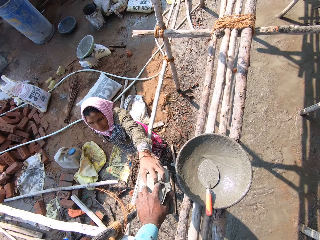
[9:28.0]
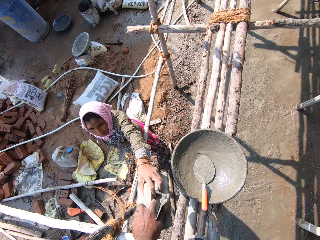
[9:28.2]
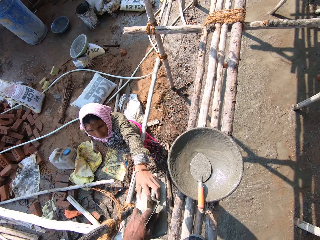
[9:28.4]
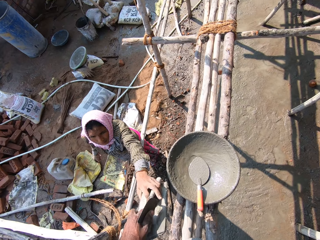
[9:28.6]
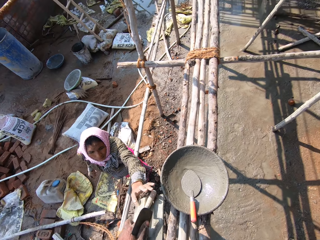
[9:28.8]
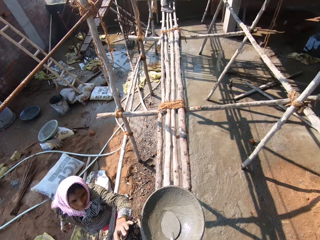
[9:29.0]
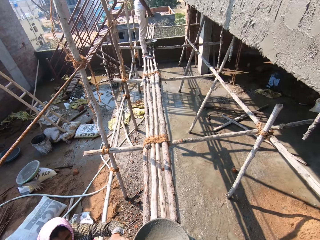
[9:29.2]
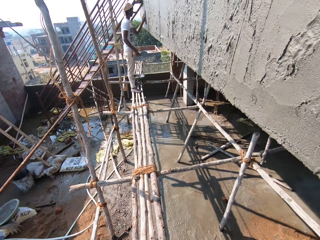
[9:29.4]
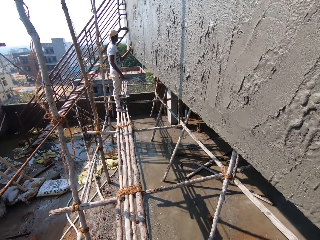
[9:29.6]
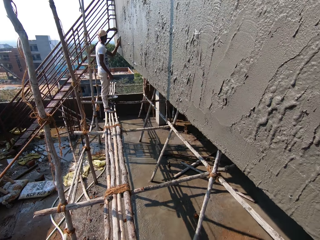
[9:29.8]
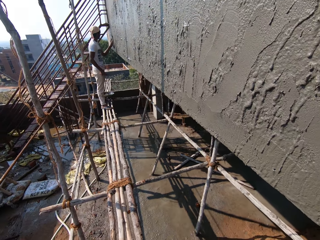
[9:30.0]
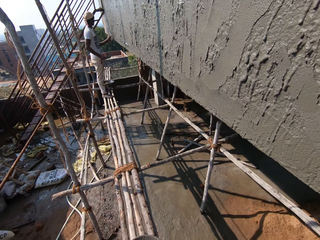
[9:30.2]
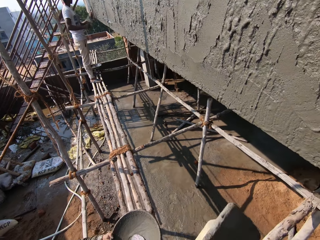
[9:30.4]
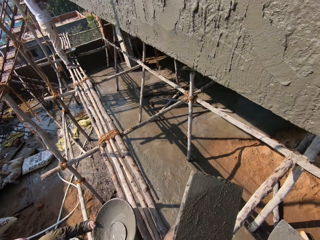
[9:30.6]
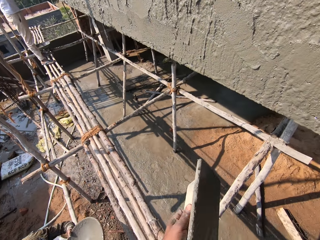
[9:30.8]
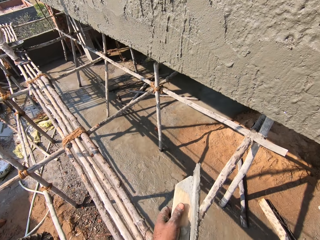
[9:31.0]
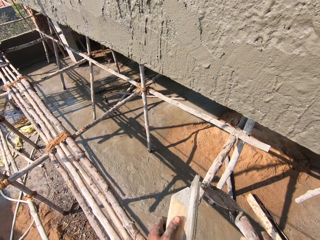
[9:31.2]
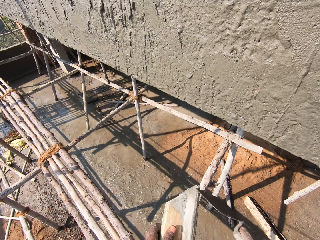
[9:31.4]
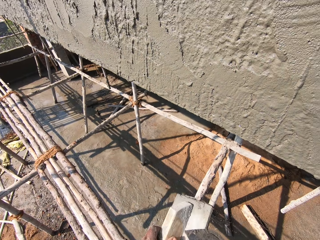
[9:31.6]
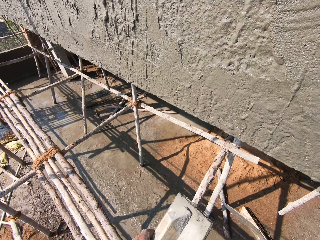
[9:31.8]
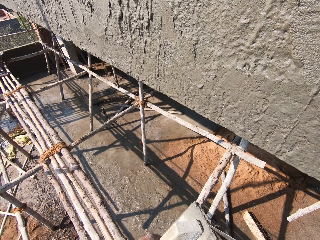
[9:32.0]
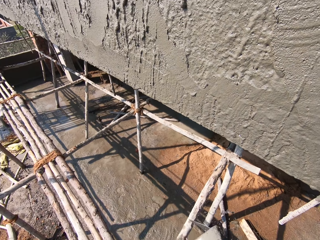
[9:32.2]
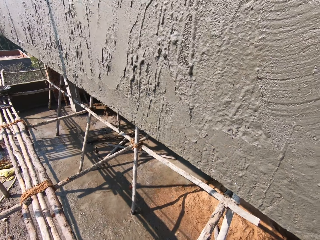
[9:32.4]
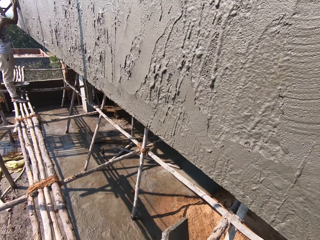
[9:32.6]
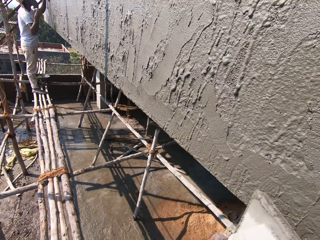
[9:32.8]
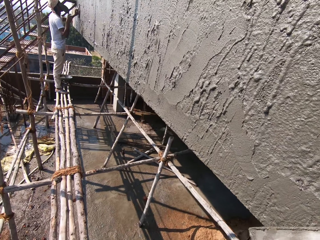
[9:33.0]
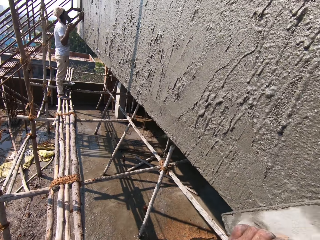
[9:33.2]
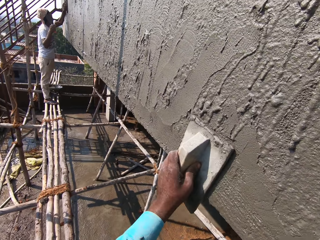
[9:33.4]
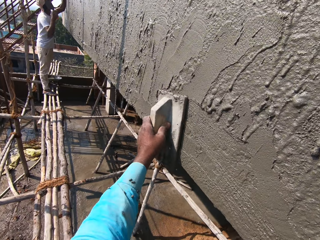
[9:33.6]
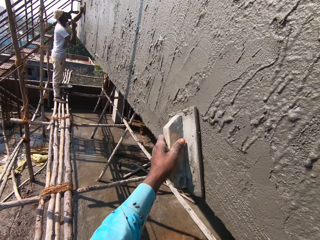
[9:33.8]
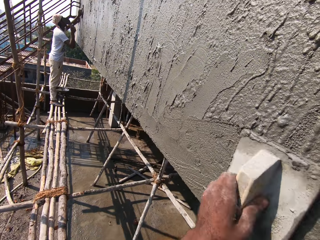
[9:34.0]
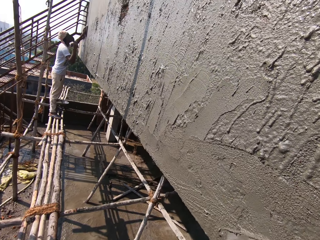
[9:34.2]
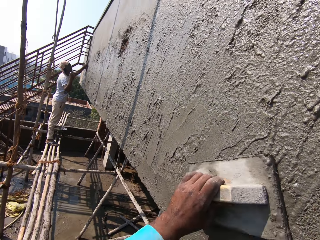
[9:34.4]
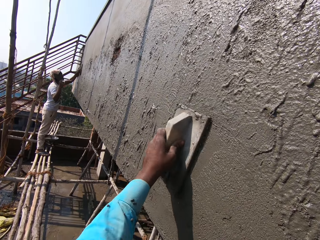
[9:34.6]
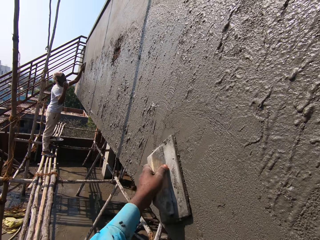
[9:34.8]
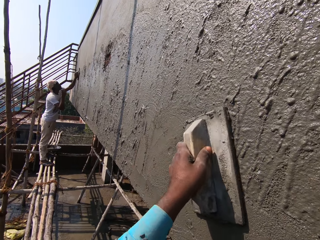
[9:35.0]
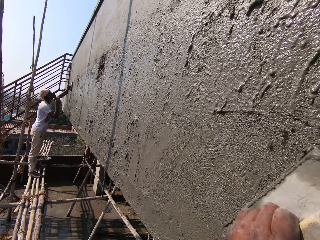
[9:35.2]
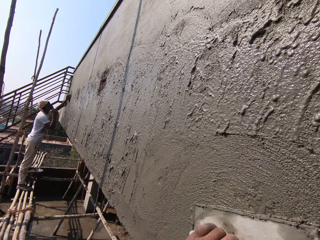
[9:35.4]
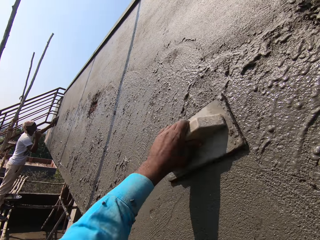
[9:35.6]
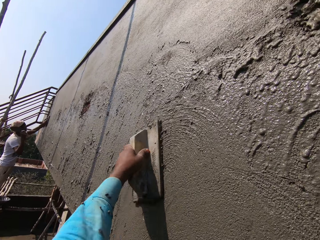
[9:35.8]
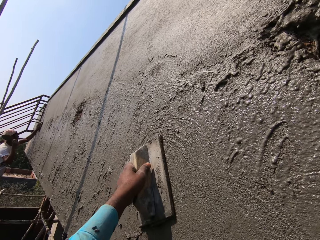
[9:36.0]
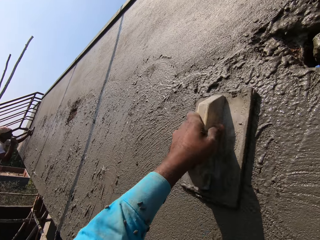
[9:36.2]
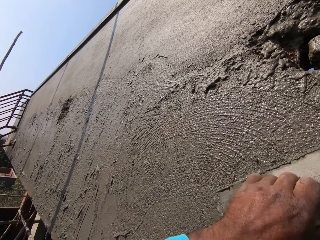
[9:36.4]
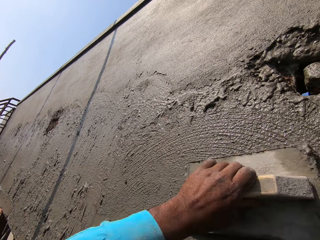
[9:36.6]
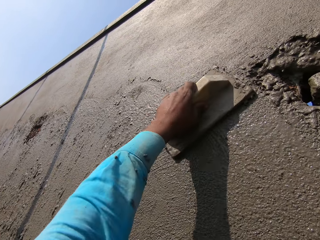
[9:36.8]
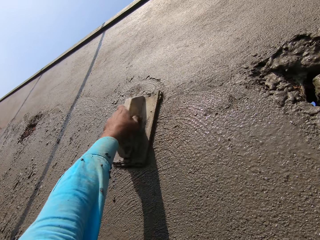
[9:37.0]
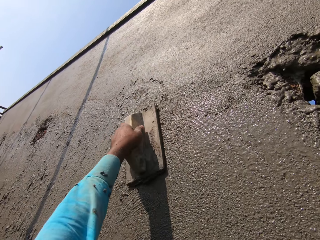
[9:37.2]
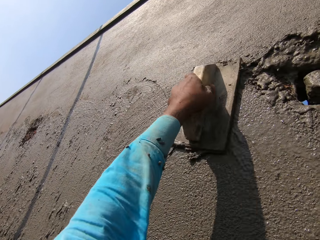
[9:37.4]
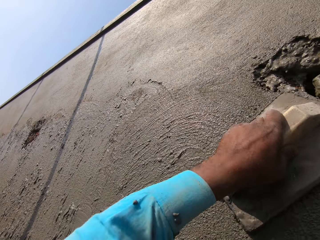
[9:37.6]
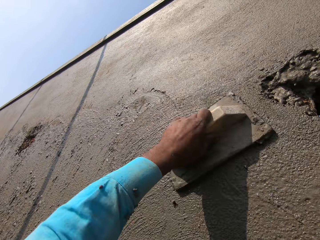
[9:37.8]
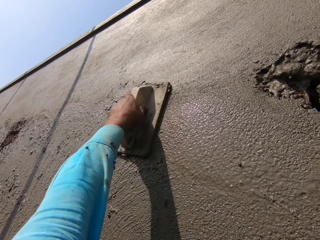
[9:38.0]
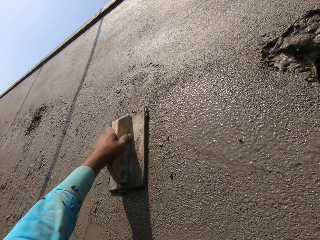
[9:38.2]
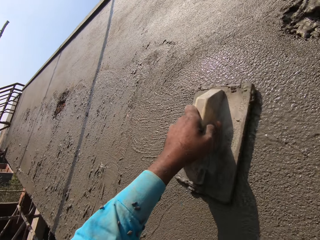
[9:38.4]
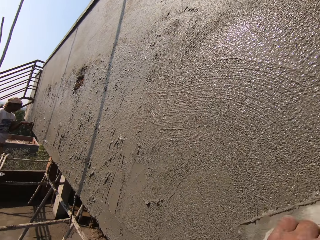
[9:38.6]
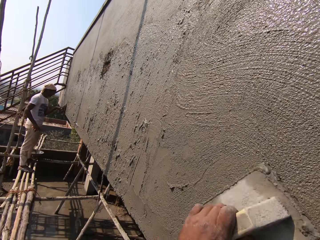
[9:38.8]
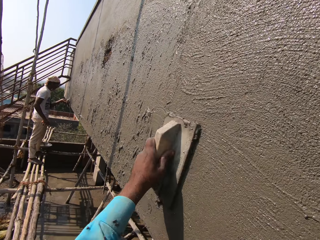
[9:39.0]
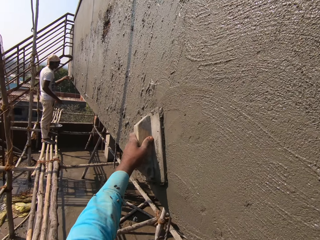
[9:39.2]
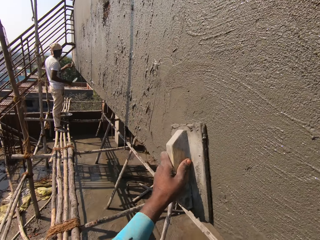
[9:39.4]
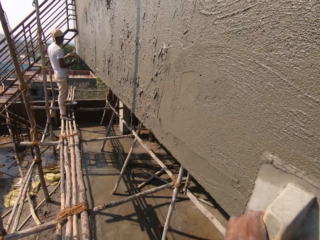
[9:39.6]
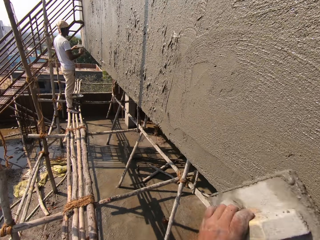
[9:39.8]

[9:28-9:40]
A woman on the construction site hands the camera wearer a float and a hand trowel with her left hand. The camera wearer takes the float and the hand trowel from the woman with his left hand. He scrapes mortar off the float in his left hand with the hand trowel in his right hand. He smoothens the mortar on the wall with the float in his left hand.

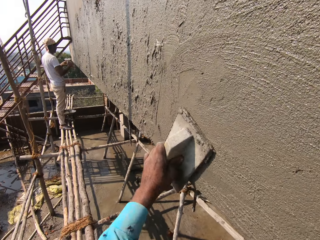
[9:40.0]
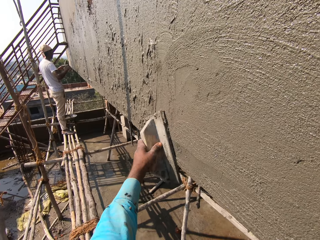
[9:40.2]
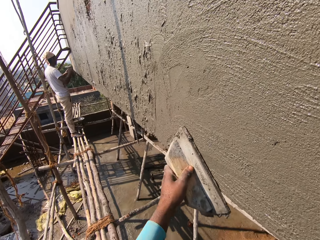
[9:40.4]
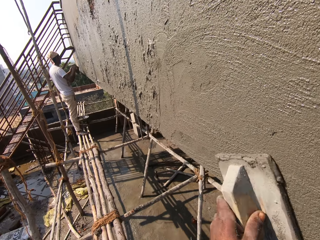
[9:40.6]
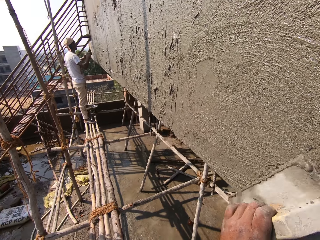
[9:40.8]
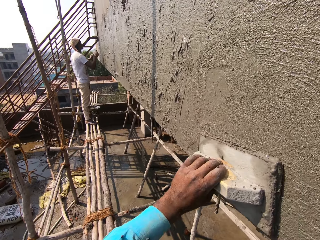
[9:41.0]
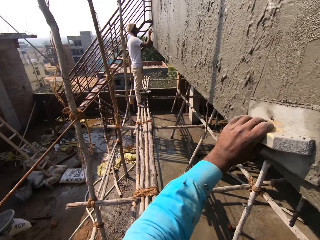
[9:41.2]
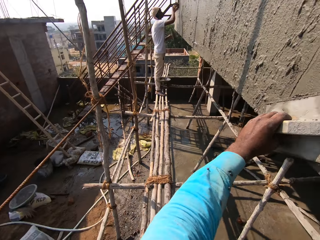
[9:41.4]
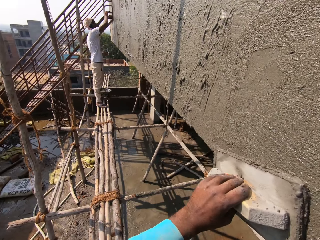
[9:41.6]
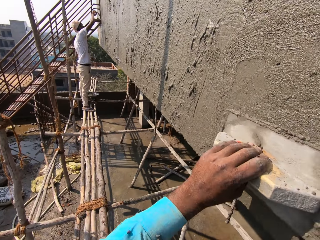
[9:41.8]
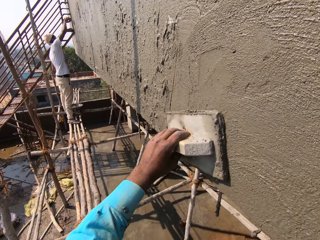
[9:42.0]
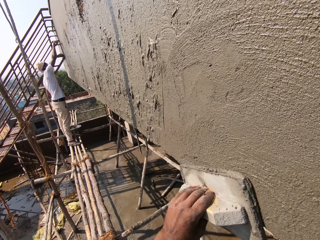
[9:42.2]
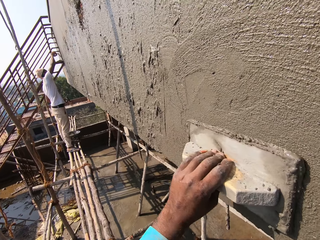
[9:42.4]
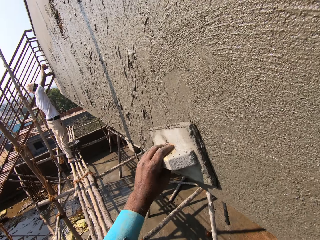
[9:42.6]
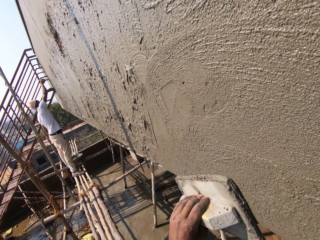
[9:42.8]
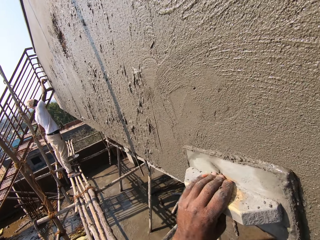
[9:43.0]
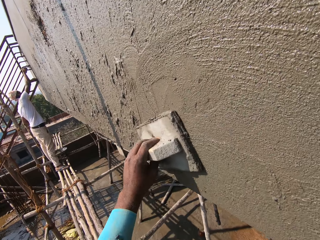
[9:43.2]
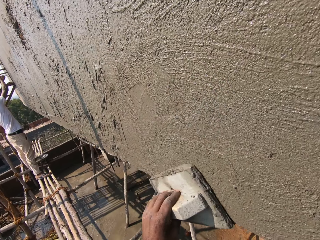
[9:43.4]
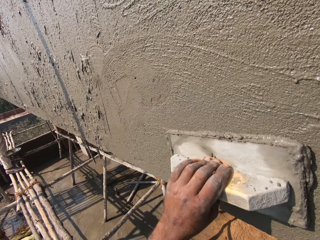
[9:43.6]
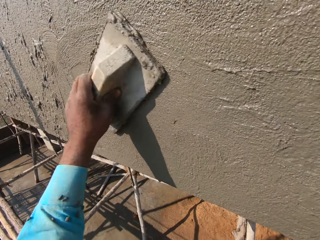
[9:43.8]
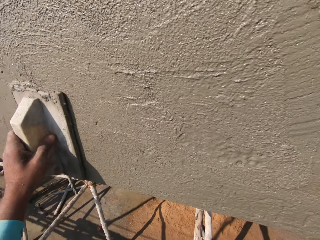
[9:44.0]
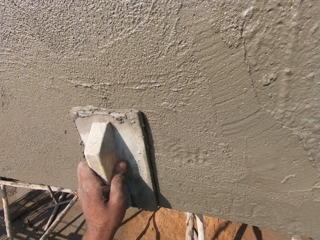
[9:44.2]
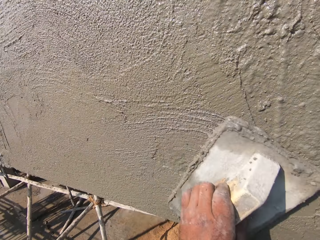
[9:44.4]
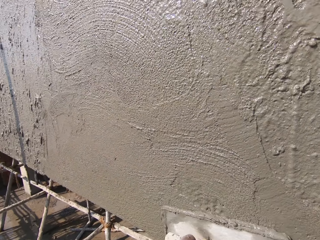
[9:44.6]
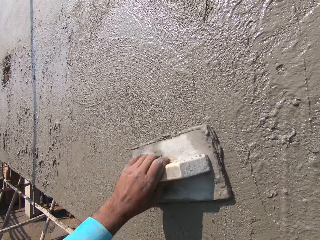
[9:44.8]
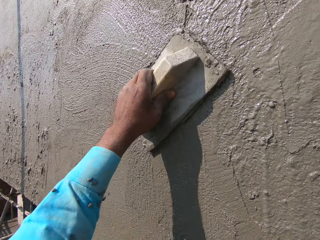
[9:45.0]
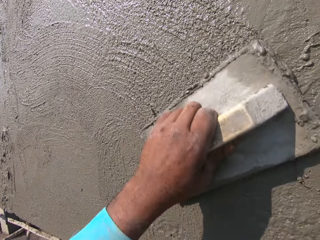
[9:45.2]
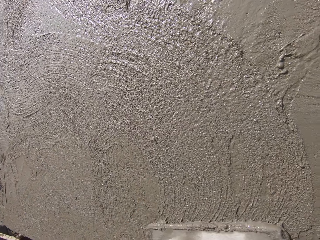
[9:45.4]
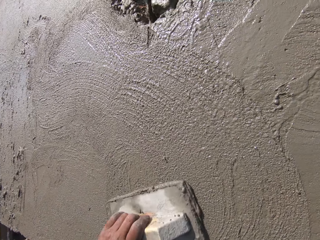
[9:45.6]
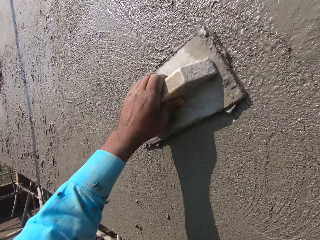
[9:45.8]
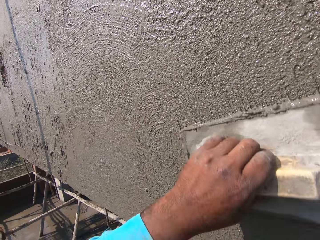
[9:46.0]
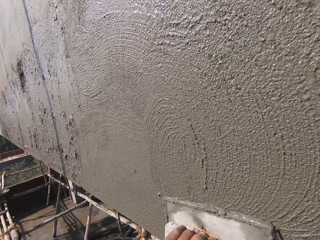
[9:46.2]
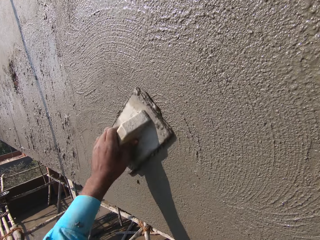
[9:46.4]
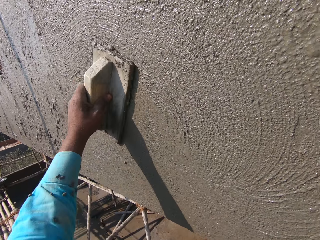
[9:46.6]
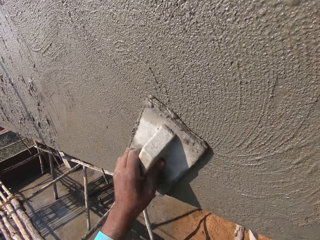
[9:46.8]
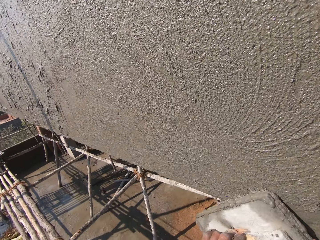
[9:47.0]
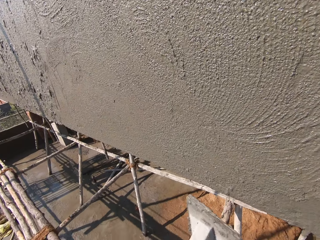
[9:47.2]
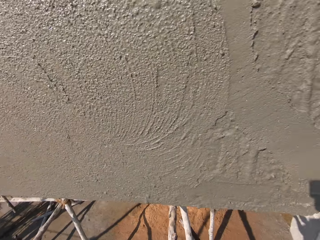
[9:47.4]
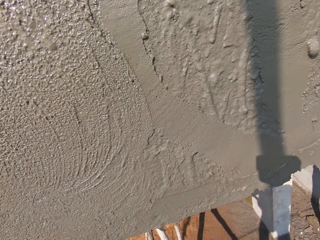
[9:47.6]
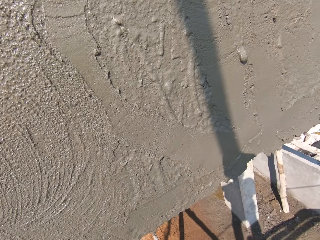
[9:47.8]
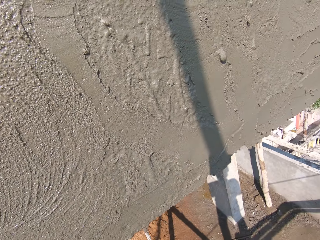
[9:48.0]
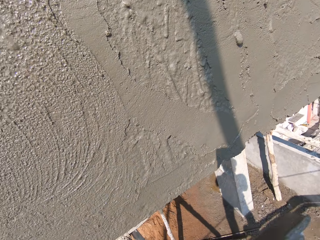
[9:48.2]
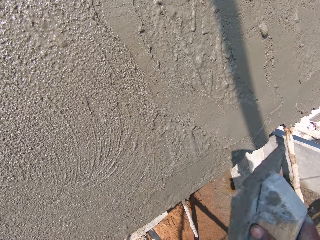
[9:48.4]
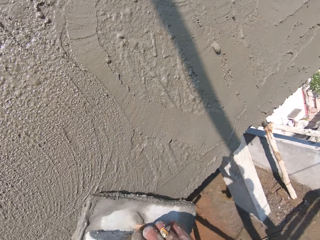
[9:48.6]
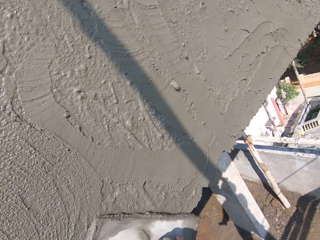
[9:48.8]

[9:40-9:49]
The camera wearer smoothens the mortar on the wall with the float in his right hand.
